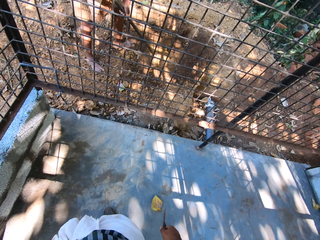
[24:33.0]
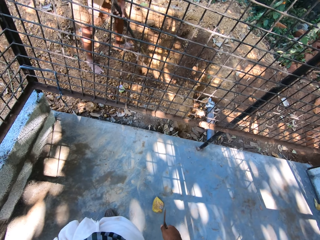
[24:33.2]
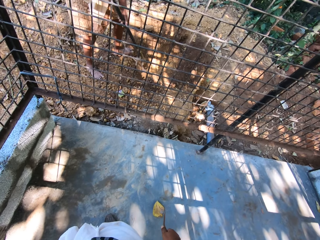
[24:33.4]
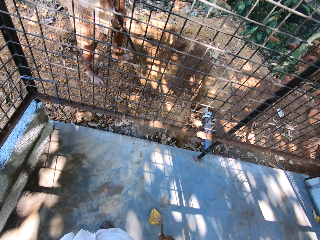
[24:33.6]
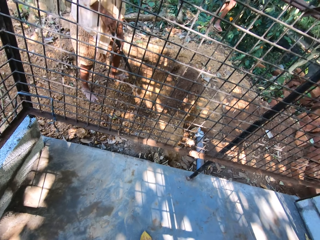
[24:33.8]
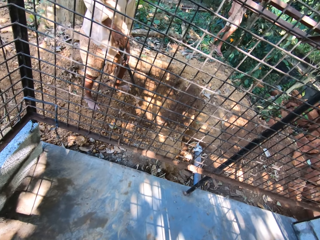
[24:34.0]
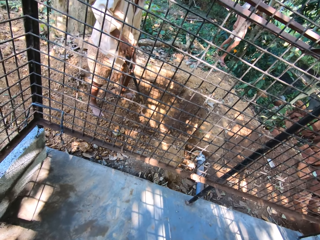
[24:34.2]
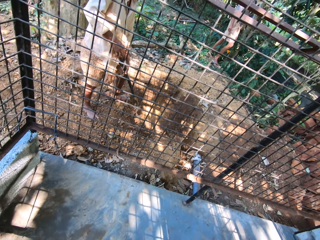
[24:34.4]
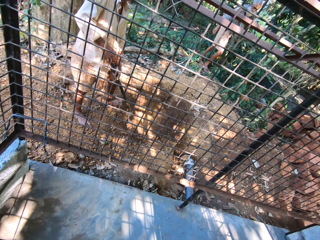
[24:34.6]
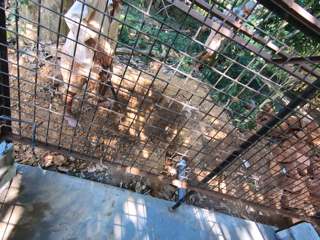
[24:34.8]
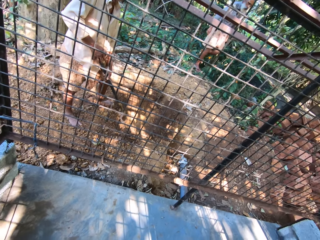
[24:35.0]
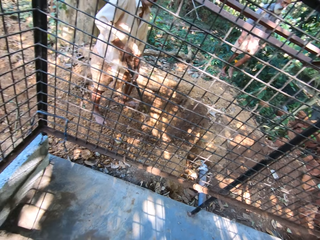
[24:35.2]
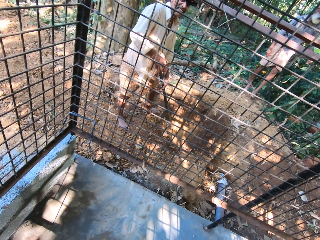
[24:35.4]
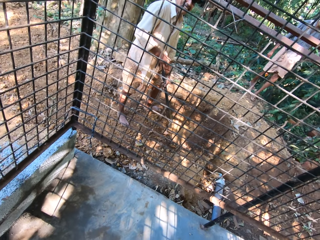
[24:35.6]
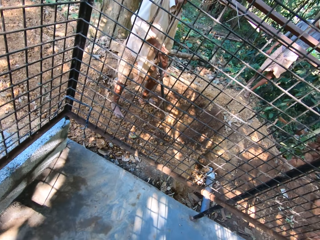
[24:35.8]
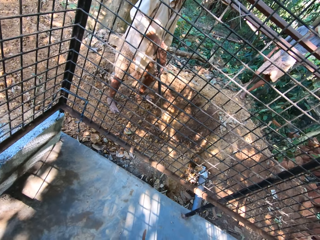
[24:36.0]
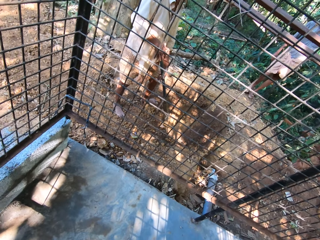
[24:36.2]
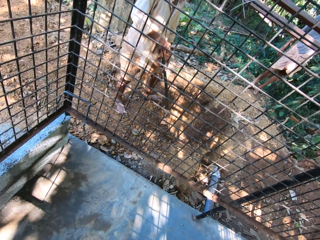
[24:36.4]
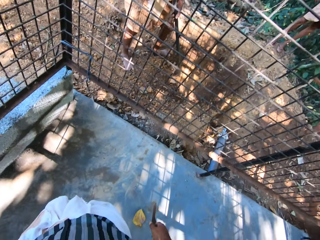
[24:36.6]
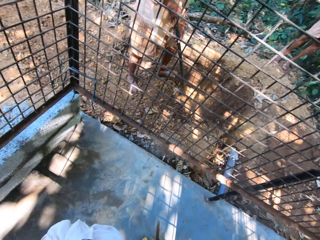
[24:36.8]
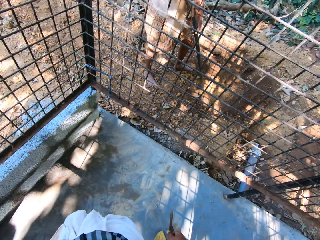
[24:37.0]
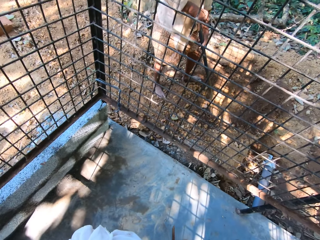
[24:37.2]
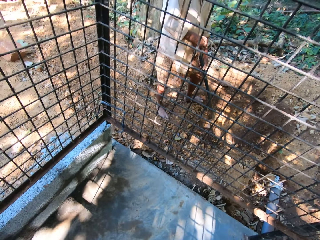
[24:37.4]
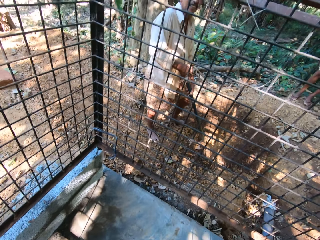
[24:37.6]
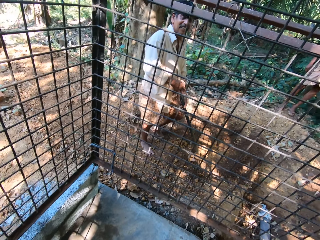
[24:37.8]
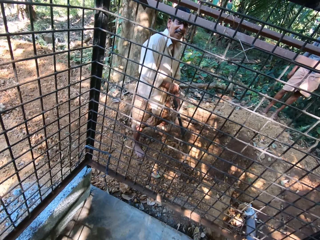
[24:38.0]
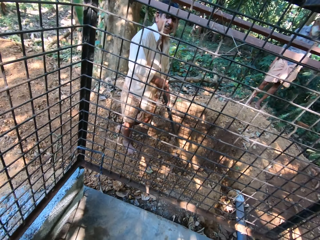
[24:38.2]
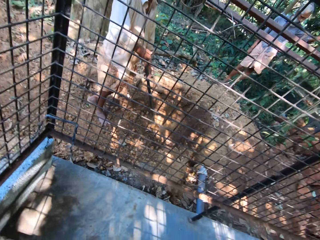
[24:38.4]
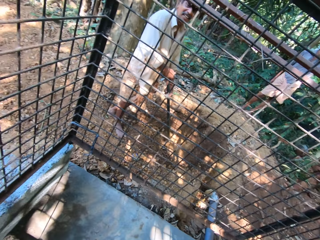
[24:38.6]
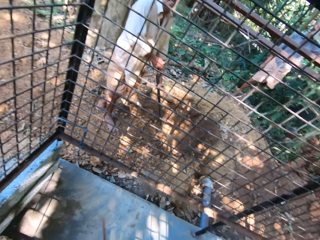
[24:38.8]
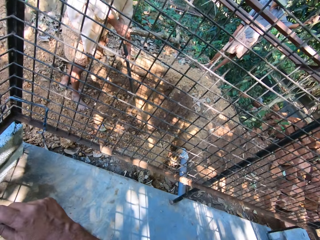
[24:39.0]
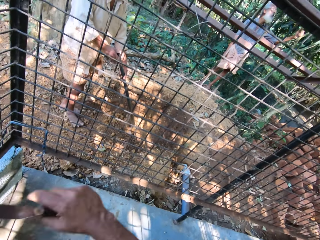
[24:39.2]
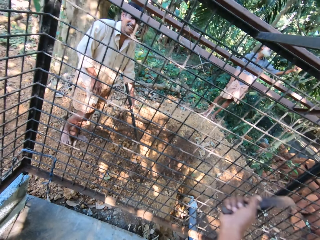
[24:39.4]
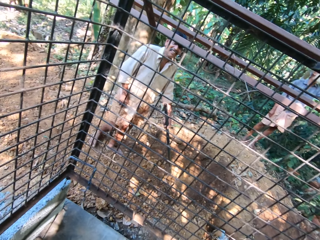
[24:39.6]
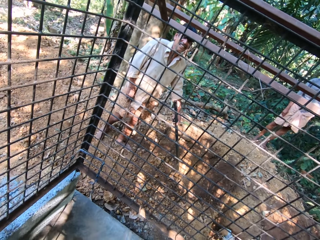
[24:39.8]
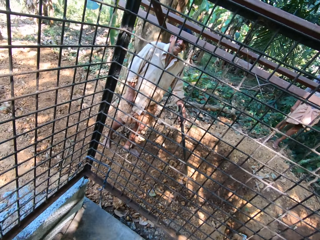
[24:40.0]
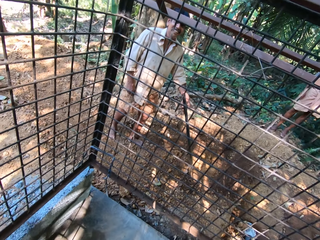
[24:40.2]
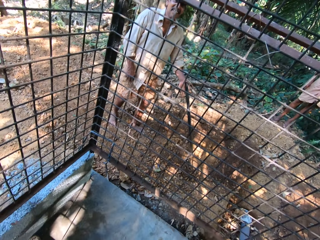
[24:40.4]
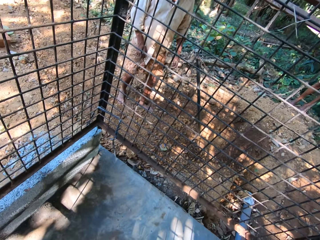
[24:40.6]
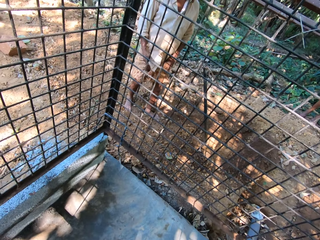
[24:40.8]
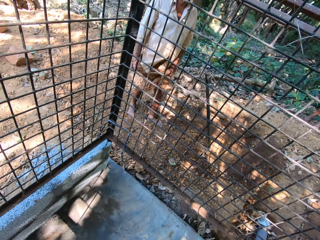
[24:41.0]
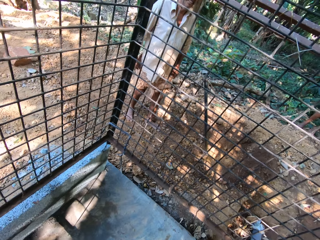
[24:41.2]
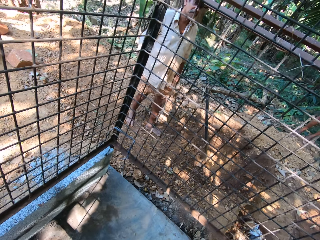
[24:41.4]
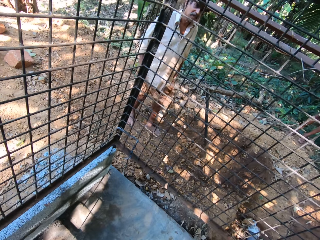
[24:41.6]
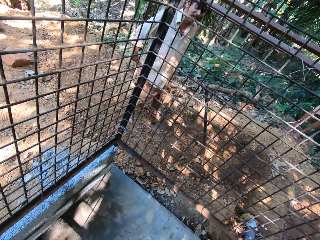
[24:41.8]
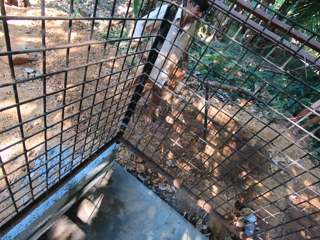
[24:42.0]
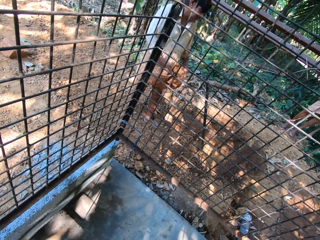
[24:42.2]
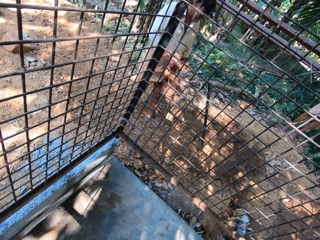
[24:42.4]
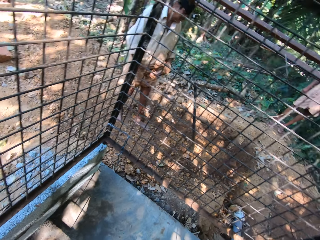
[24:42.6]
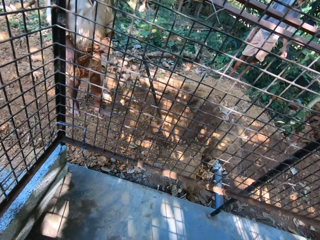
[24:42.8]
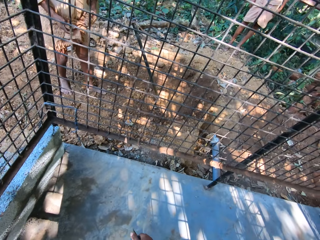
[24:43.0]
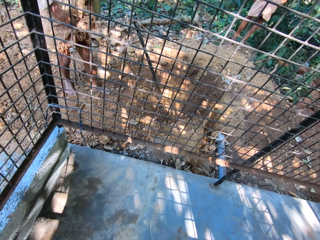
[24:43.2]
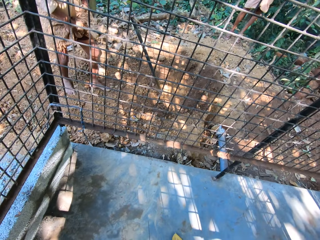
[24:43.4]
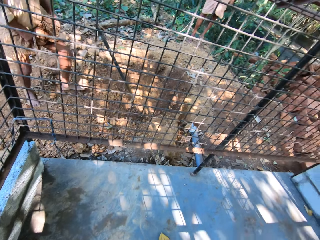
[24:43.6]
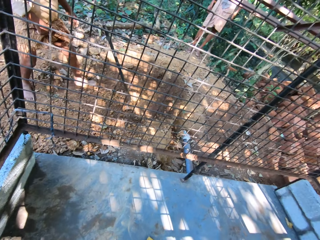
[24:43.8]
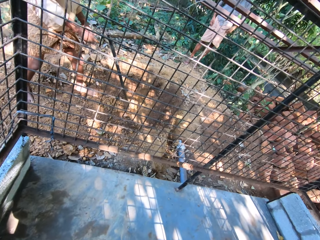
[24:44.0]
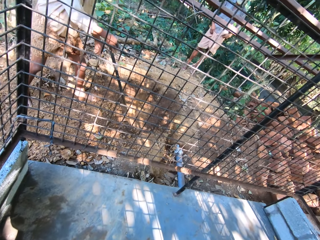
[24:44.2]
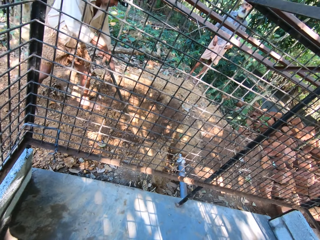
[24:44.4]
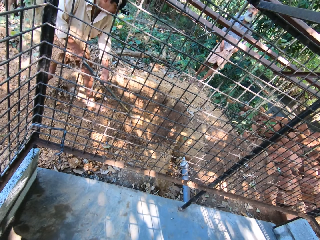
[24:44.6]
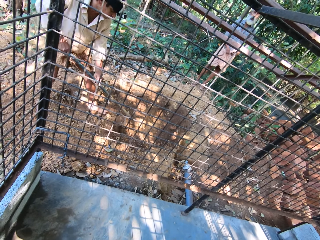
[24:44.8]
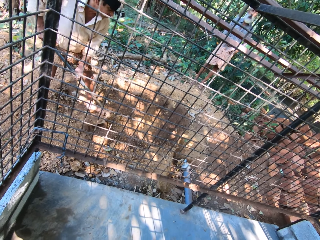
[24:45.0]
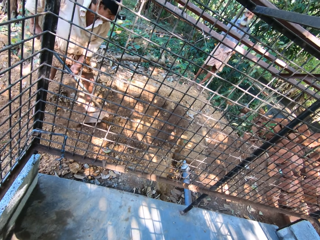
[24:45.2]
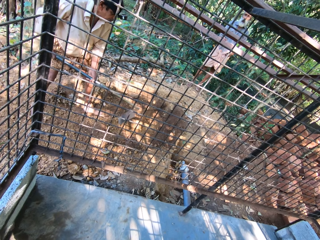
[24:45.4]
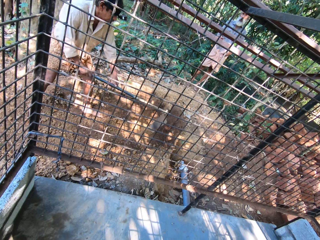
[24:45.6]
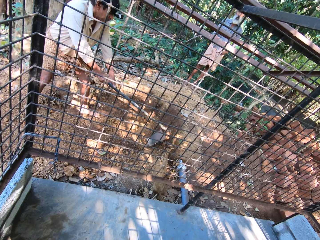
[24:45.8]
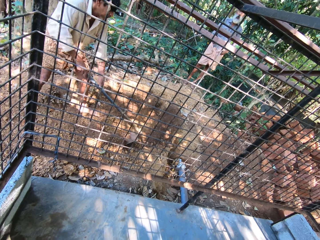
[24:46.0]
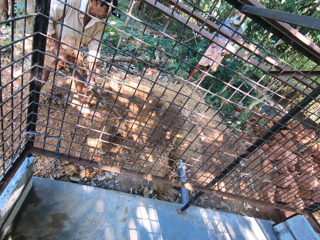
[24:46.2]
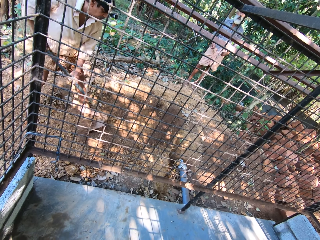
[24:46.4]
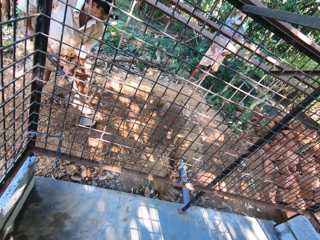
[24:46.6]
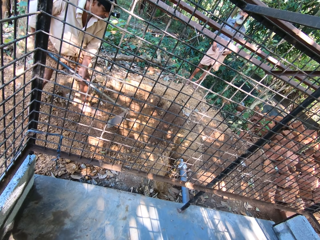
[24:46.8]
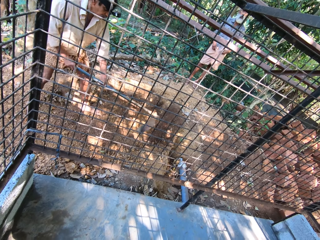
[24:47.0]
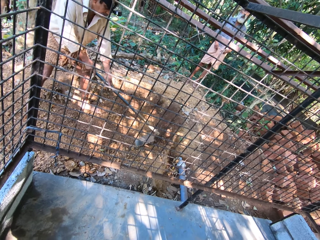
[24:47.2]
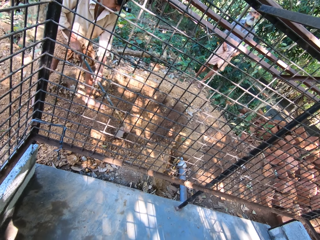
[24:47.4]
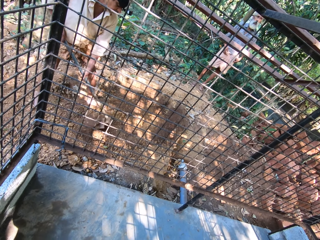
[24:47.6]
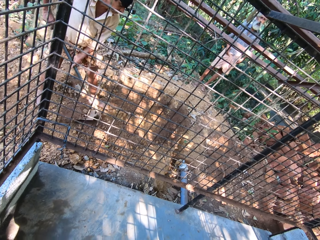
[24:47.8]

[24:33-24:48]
The man digs the ground with a hoe in his hands.

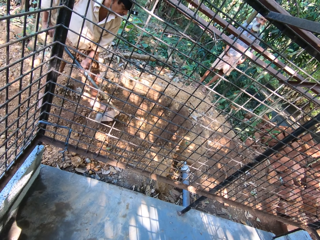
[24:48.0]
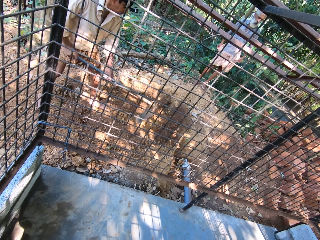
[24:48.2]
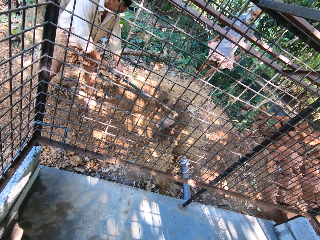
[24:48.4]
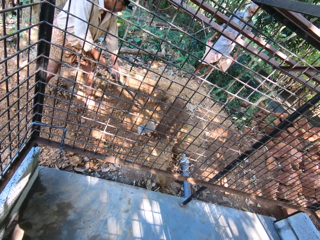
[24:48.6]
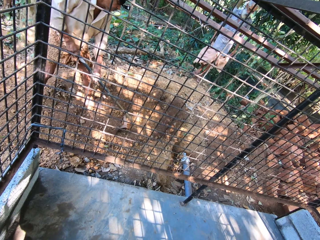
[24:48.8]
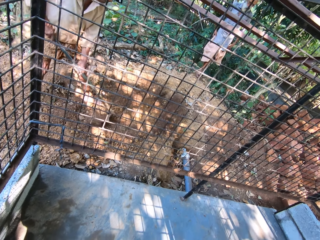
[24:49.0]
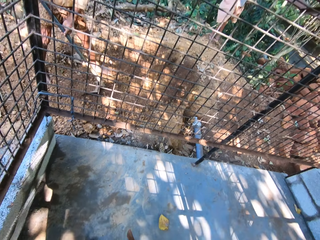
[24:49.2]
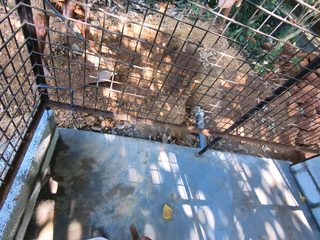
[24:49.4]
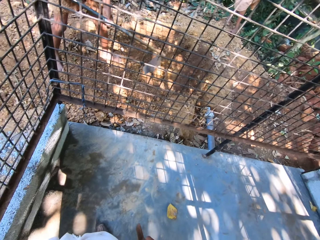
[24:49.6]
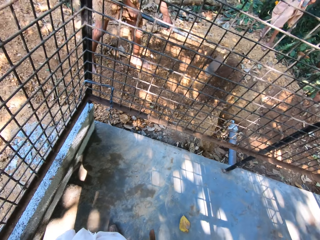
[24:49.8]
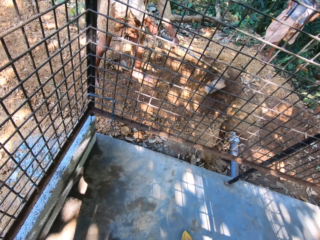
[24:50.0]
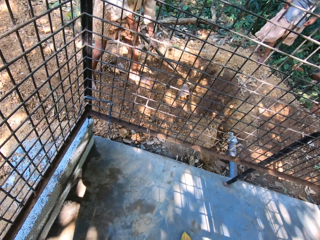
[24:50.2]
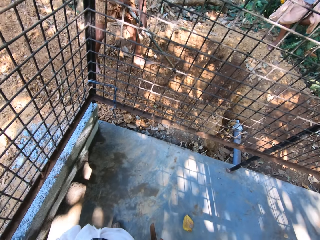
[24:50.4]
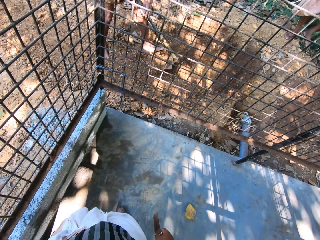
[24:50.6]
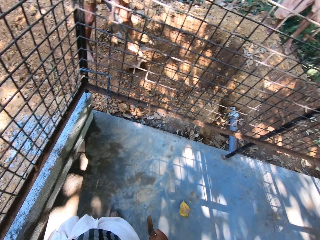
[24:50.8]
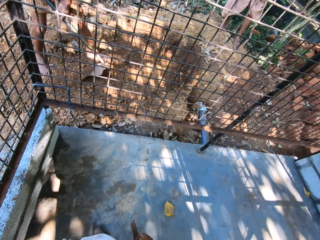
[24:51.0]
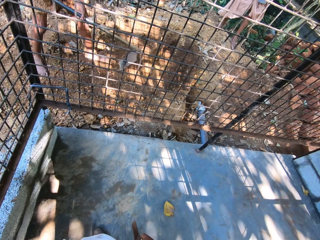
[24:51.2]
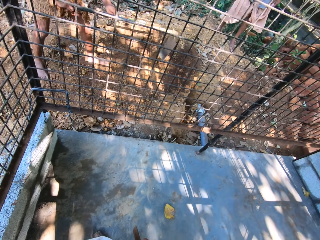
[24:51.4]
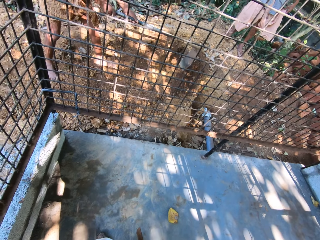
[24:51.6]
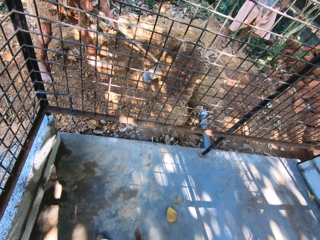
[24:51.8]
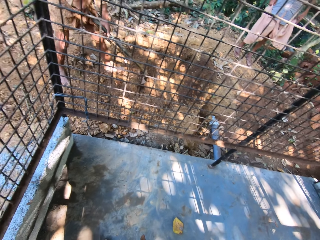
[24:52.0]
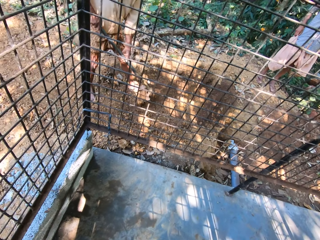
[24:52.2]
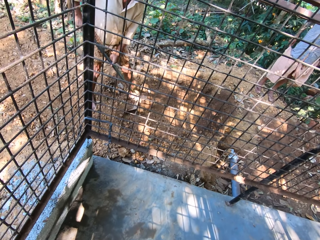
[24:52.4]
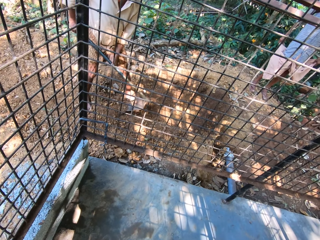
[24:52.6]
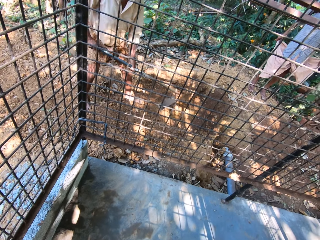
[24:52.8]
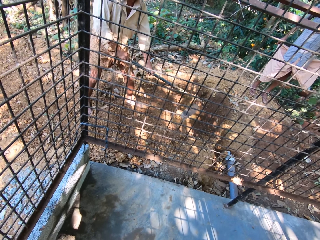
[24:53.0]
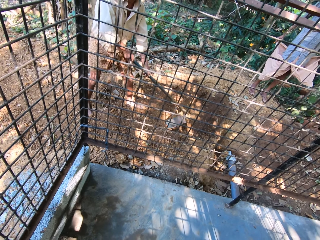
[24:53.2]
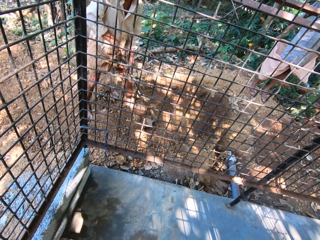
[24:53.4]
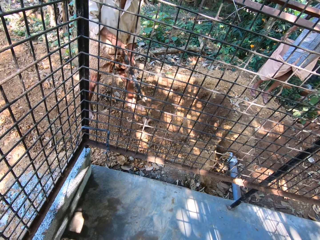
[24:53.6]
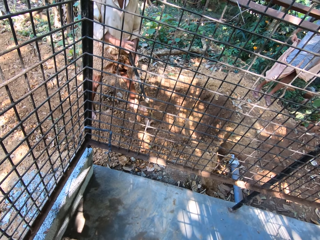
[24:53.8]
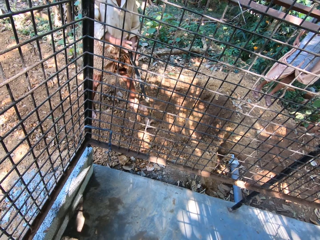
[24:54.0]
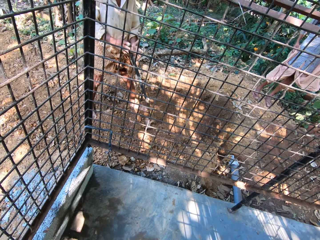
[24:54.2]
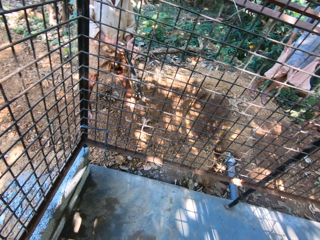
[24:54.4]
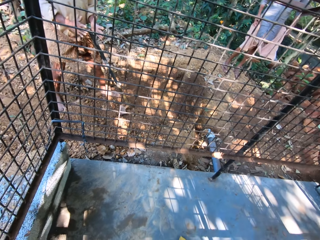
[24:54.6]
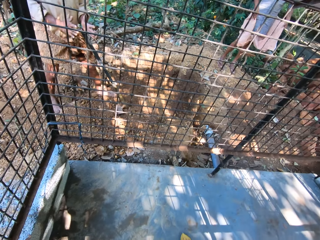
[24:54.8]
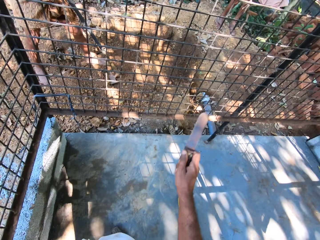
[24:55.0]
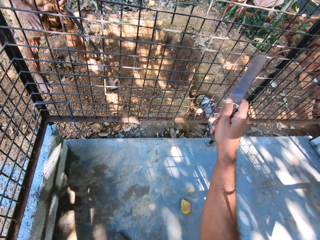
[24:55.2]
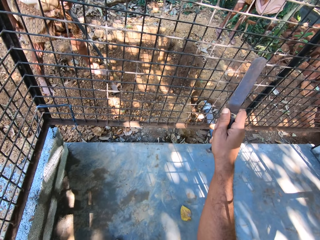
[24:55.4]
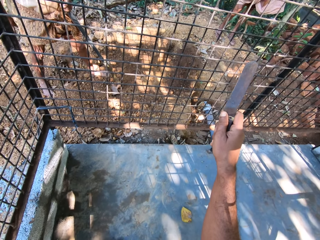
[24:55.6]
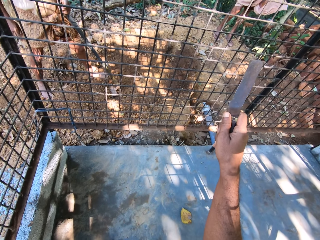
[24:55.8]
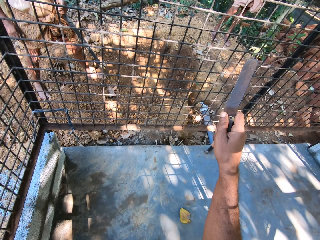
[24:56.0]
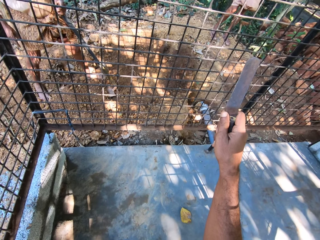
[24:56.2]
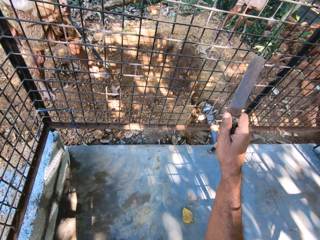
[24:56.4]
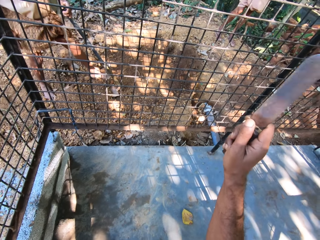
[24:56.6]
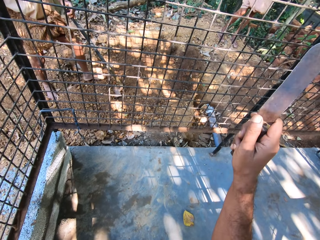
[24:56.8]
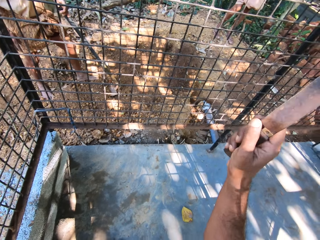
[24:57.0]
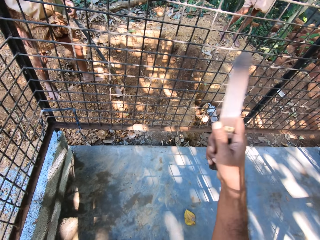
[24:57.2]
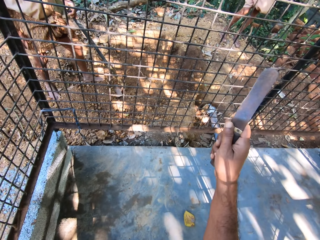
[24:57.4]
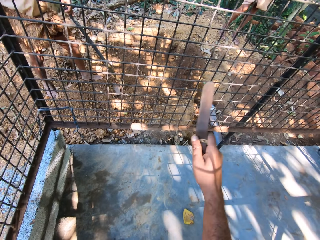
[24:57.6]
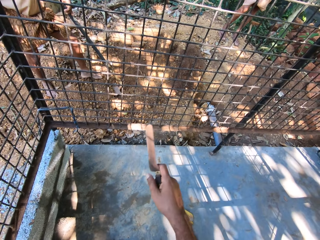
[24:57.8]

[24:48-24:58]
The camera wearer points with a knife.
